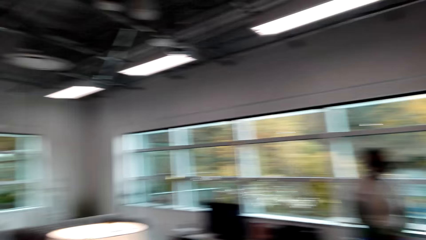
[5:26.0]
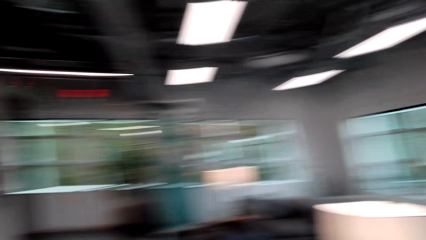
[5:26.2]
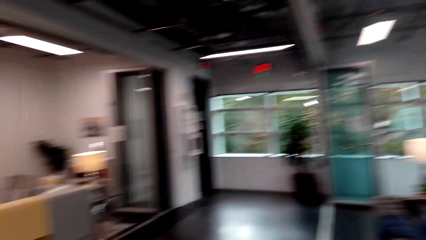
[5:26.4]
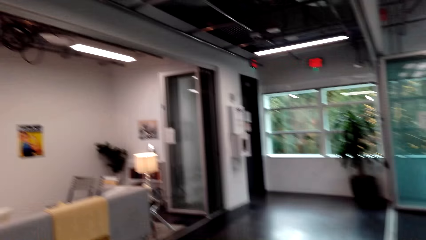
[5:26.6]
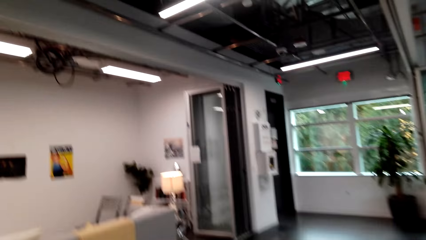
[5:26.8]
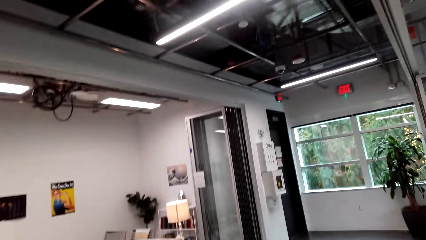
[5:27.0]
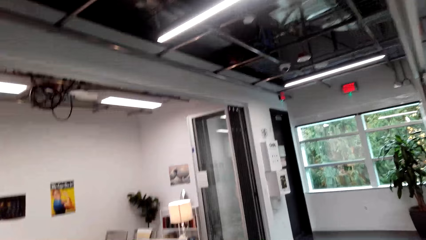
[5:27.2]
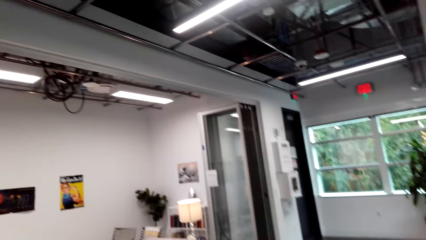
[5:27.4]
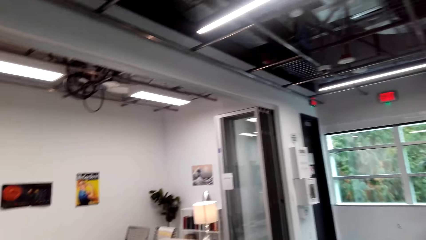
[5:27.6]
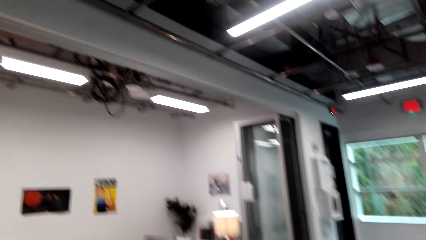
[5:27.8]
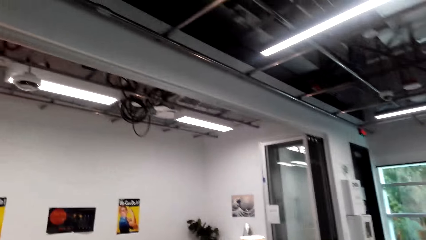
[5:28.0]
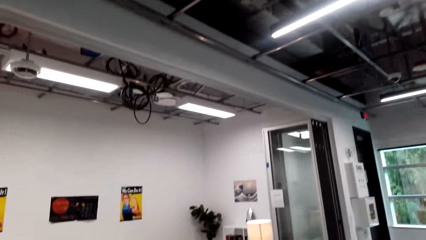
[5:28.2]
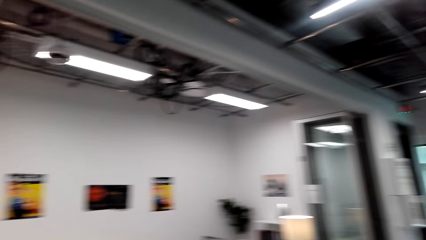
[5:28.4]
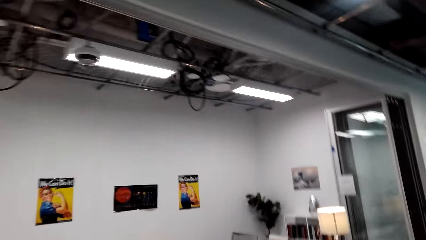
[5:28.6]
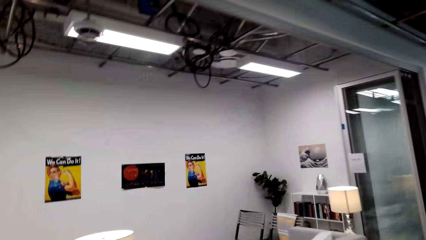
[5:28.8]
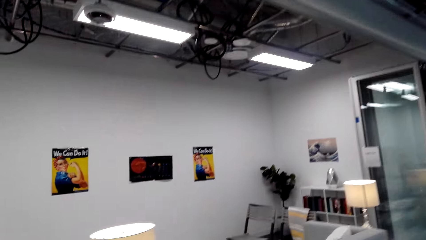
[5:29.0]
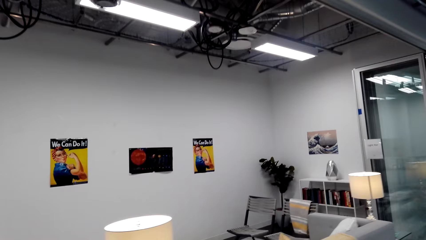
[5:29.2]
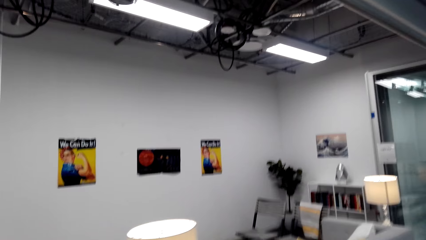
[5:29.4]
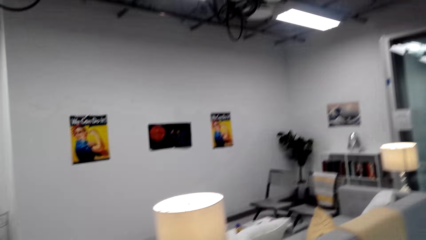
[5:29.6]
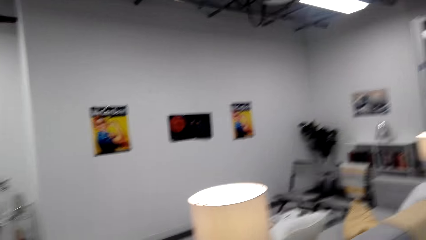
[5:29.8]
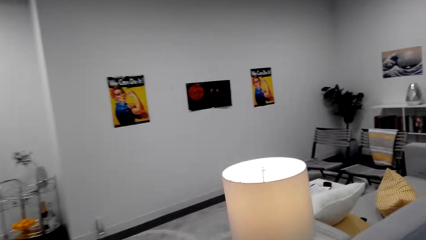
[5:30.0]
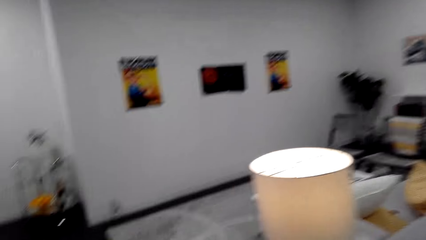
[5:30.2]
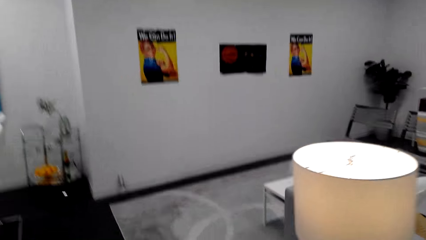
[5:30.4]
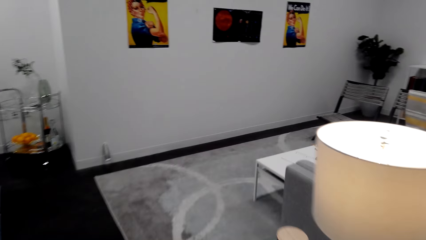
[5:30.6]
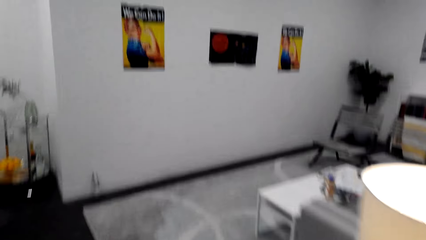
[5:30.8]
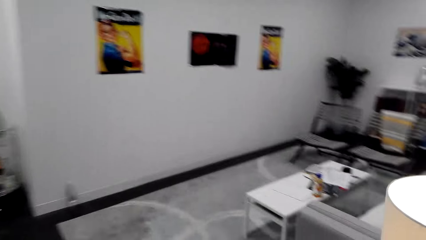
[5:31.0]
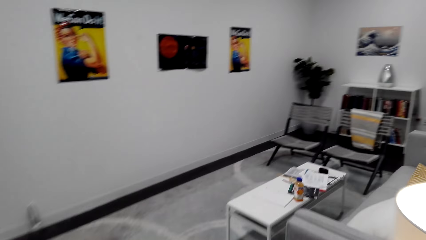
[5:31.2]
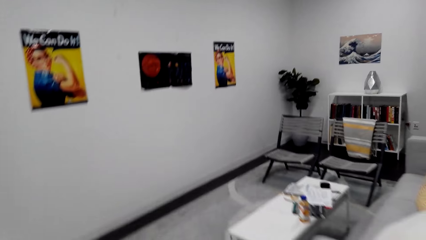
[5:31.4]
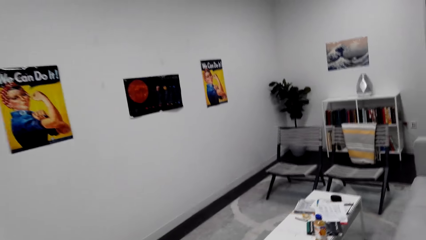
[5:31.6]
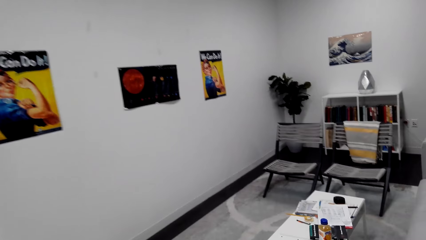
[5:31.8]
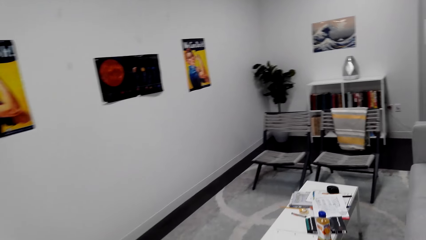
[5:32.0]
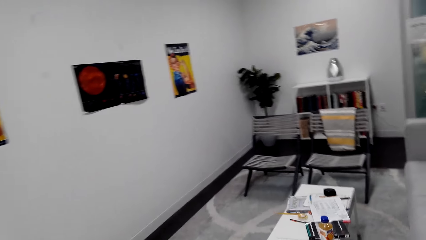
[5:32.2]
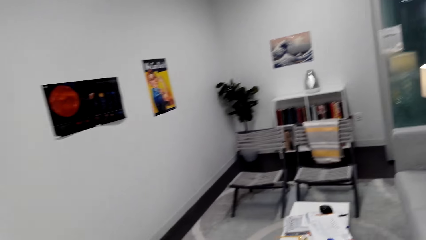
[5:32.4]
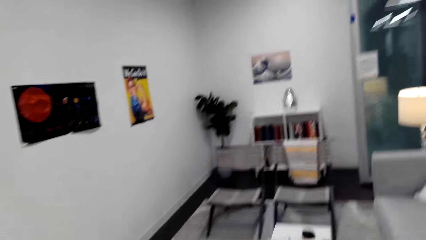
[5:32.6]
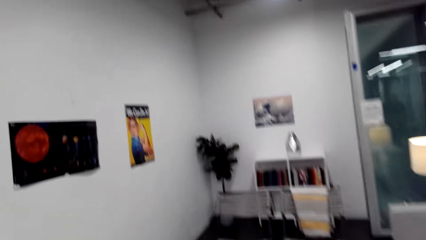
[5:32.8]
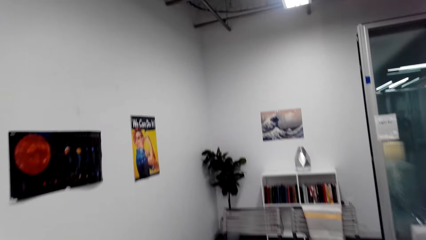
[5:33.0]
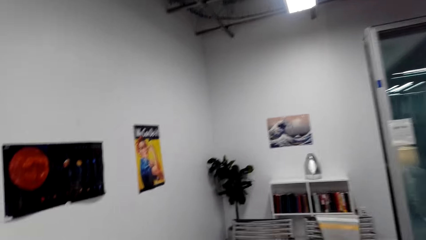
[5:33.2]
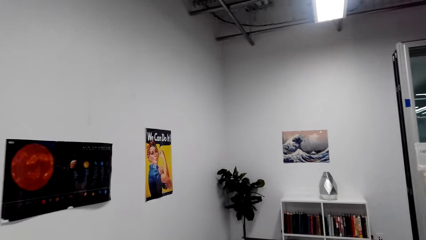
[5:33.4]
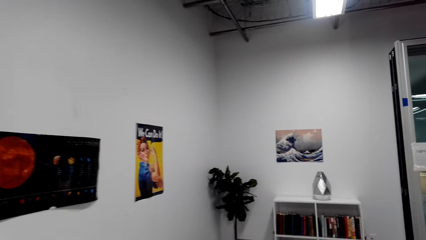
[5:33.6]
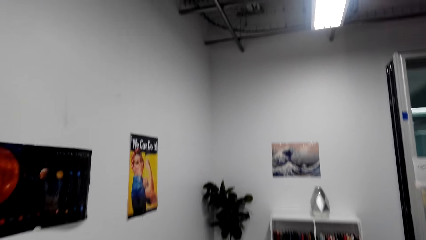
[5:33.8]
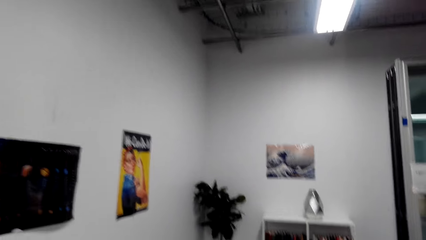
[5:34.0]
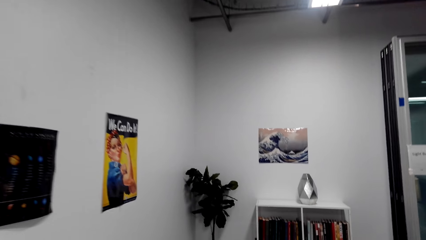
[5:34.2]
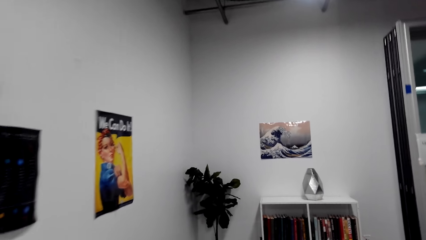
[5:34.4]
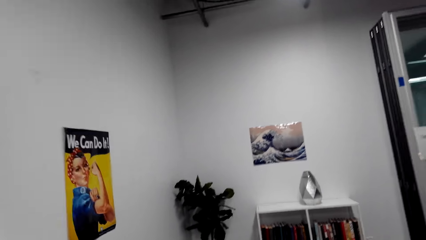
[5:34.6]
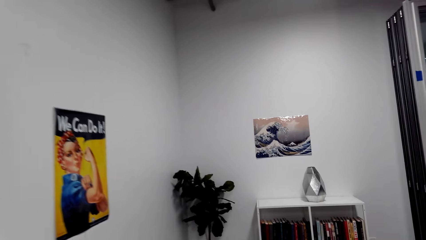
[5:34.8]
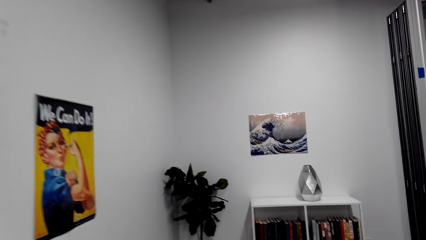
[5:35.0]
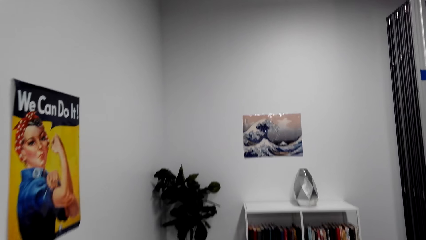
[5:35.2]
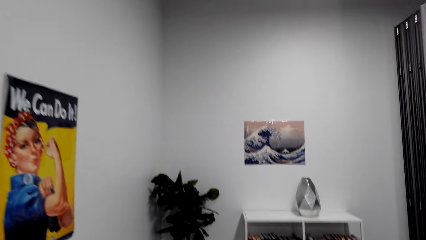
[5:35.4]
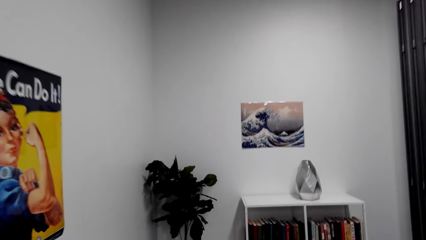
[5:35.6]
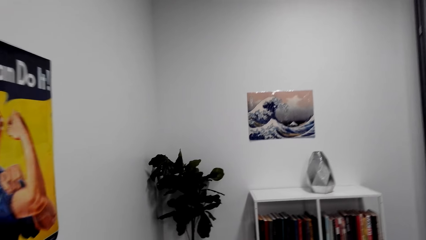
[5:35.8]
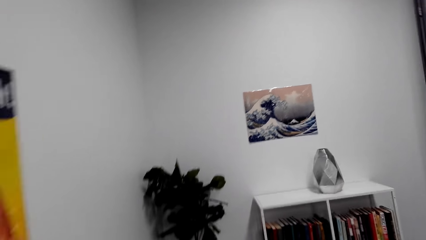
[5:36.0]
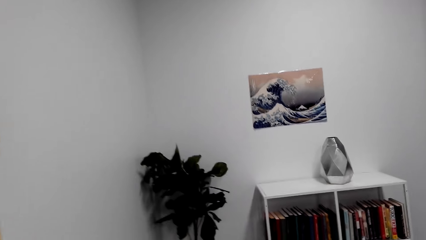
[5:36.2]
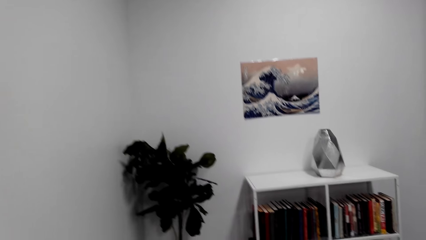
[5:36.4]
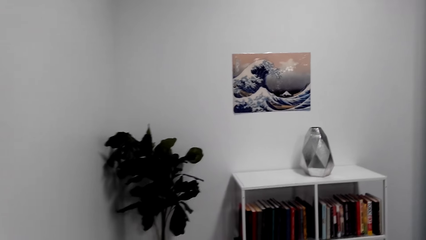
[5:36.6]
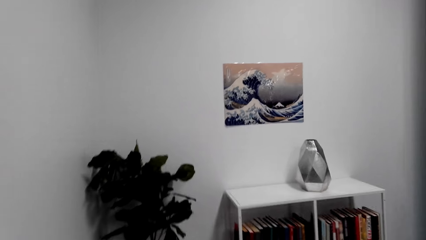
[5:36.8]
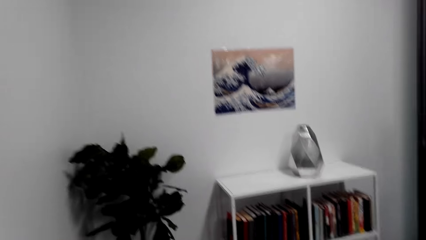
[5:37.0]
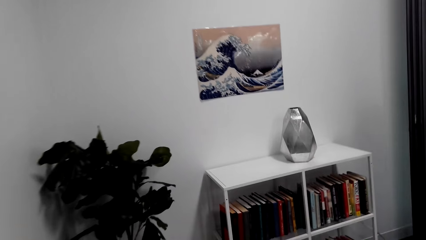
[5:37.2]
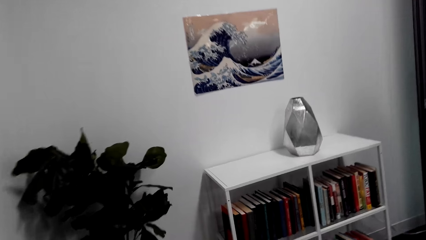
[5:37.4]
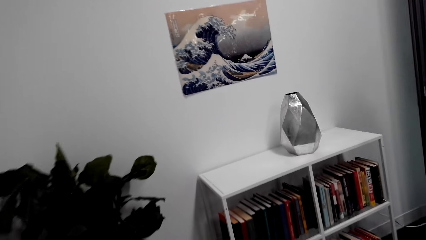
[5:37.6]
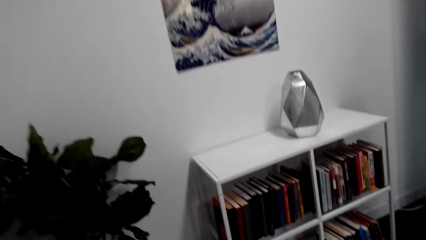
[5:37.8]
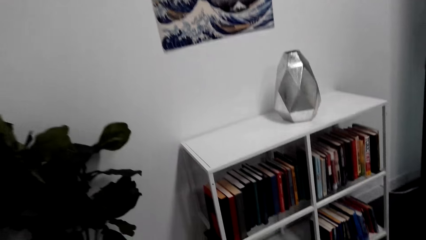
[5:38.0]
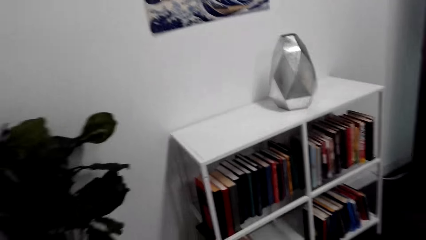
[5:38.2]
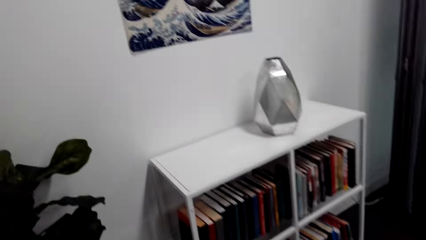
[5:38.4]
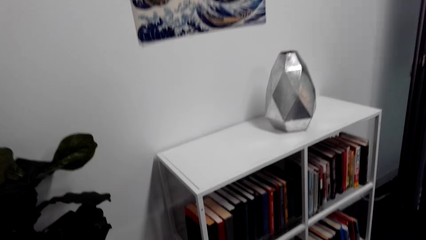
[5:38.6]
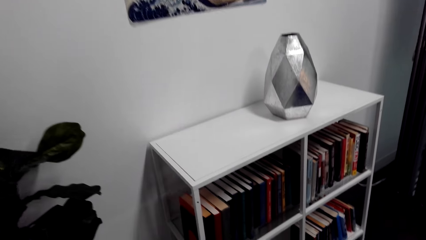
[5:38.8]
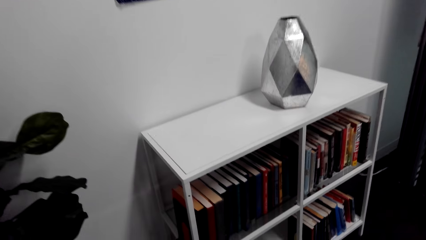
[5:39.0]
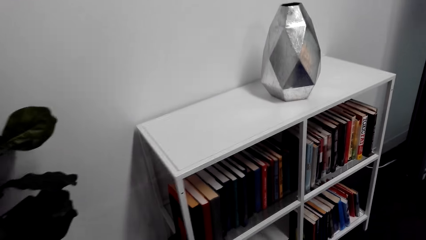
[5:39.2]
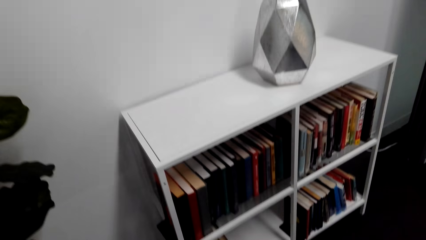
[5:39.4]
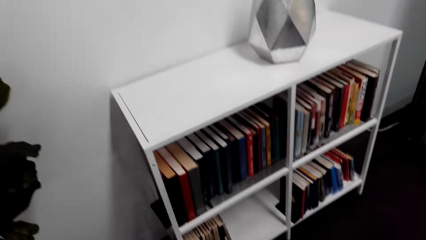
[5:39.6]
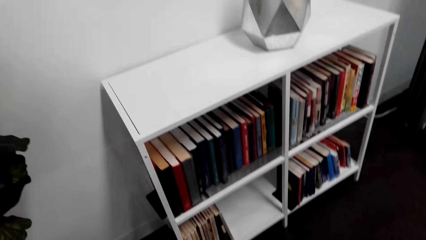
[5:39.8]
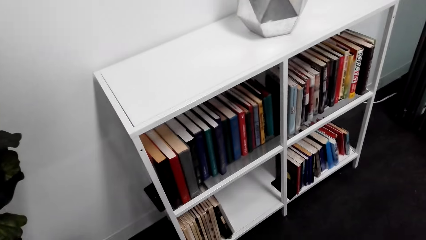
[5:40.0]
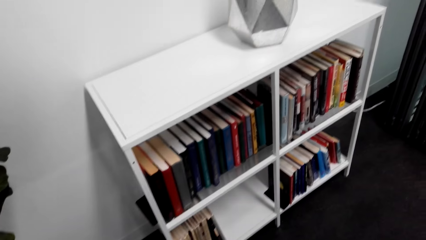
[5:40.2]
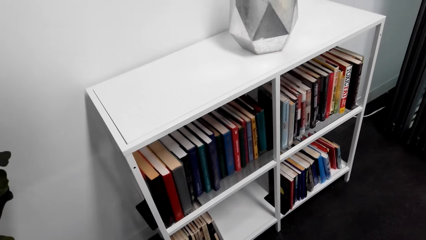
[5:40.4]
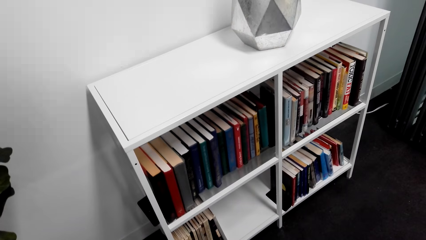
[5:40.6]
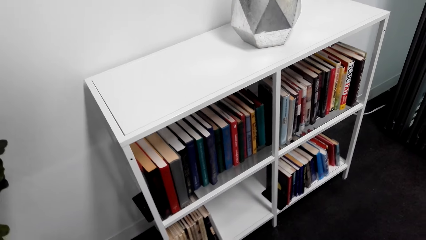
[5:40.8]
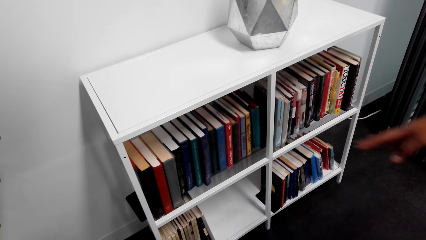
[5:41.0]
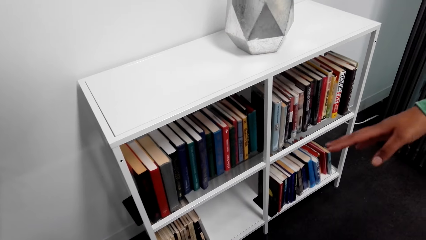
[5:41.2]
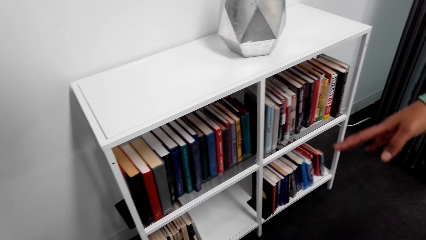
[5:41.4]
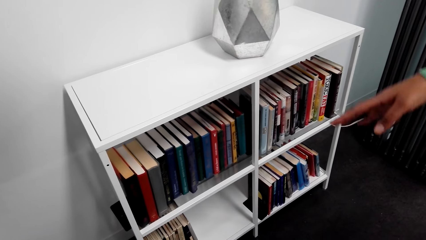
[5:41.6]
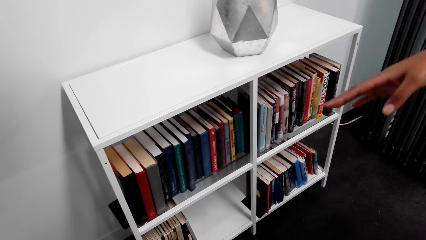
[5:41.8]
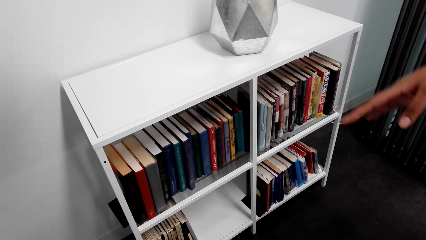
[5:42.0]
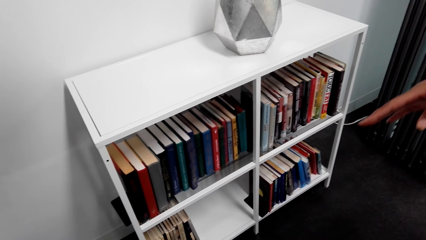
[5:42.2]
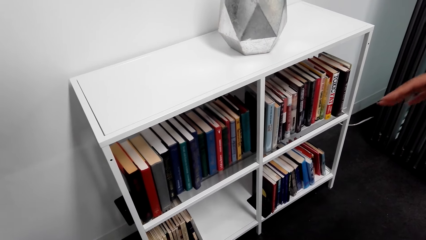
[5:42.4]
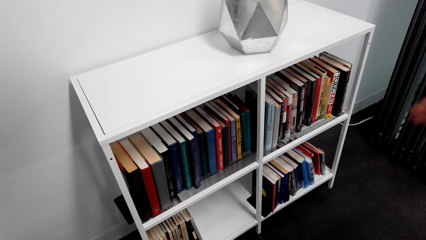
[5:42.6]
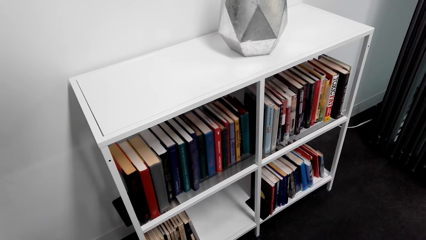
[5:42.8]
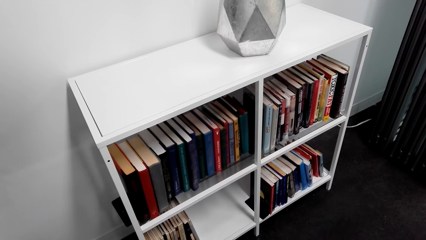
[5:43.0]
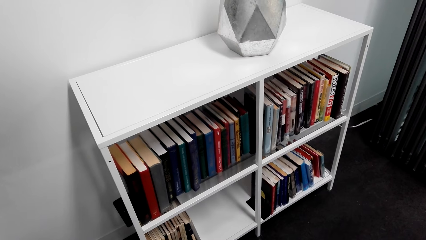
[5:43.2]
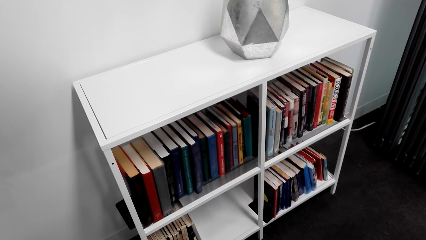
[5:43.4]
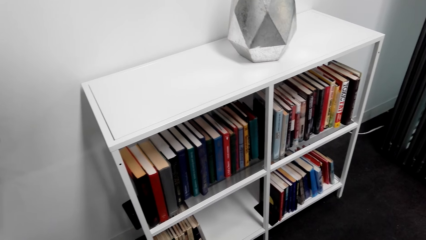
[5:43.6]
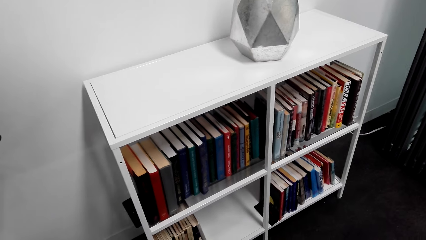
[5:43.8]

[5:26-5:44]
The camera wearer talks to a person. They move to the bookshelf. The person shows the camera wearer the books in the bookshelf.
